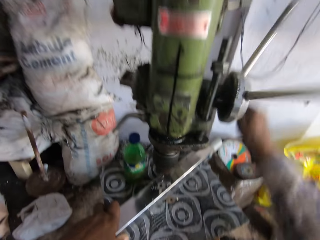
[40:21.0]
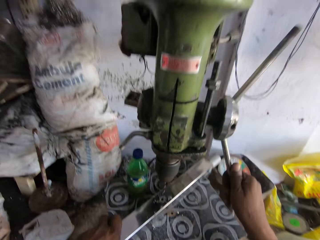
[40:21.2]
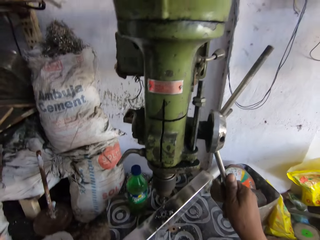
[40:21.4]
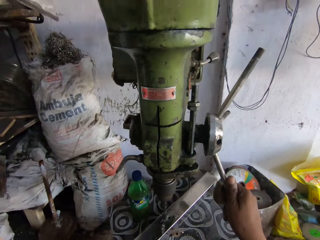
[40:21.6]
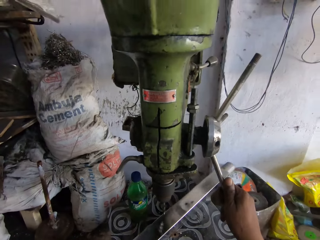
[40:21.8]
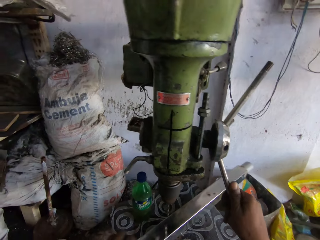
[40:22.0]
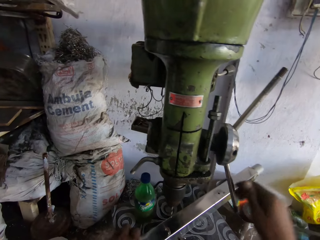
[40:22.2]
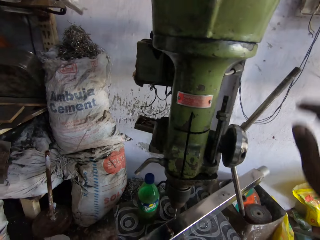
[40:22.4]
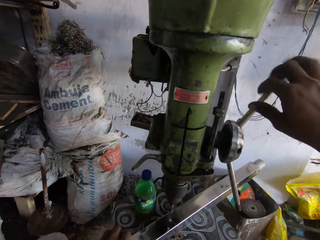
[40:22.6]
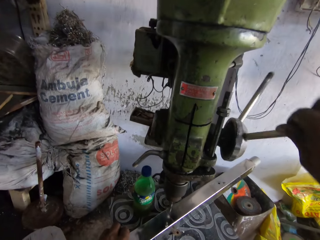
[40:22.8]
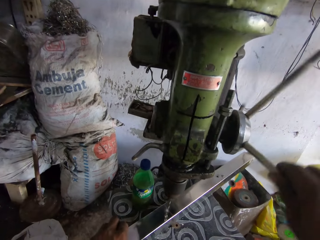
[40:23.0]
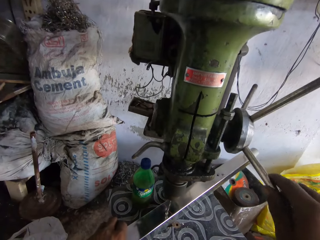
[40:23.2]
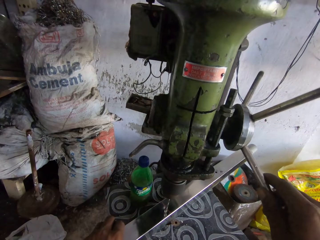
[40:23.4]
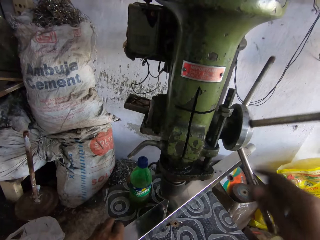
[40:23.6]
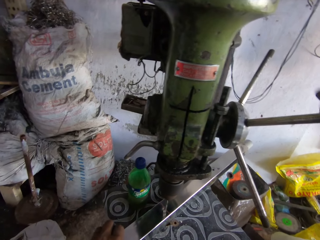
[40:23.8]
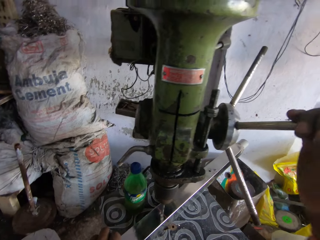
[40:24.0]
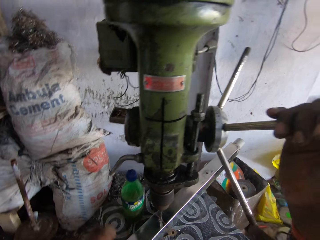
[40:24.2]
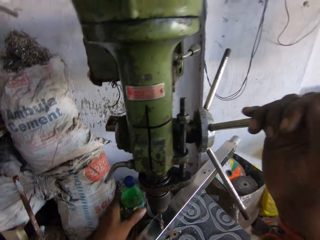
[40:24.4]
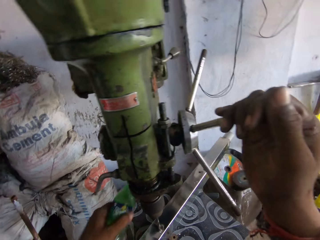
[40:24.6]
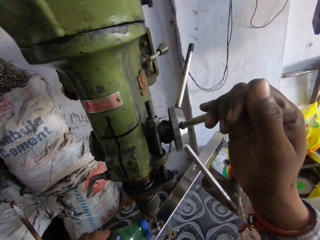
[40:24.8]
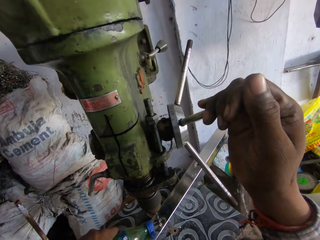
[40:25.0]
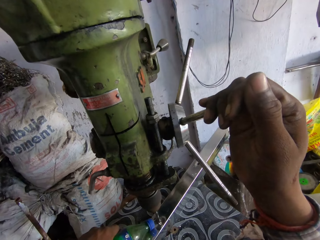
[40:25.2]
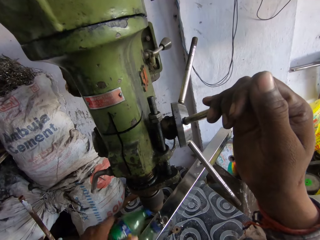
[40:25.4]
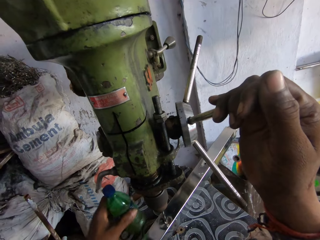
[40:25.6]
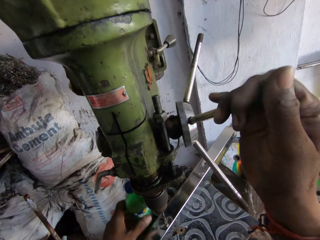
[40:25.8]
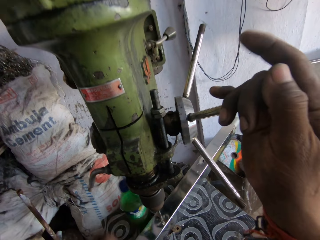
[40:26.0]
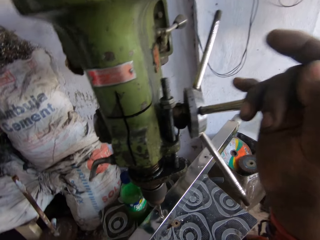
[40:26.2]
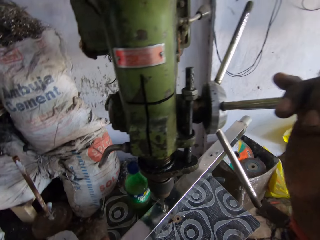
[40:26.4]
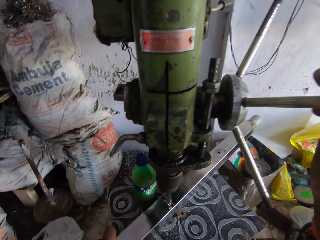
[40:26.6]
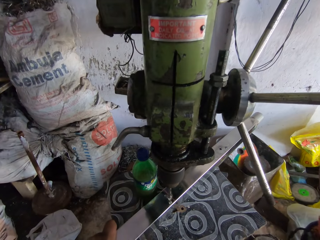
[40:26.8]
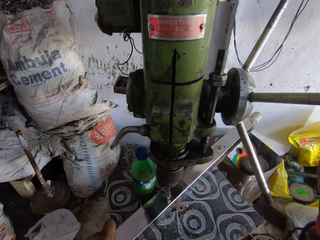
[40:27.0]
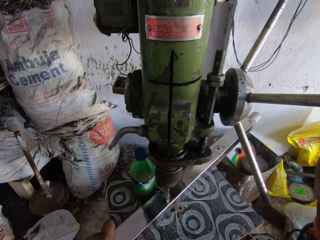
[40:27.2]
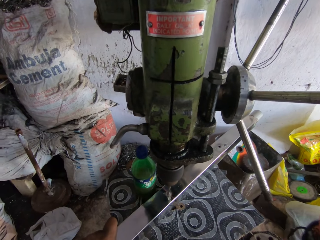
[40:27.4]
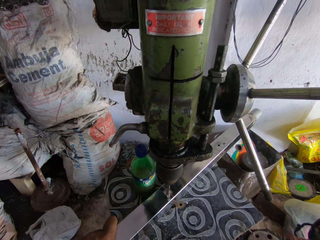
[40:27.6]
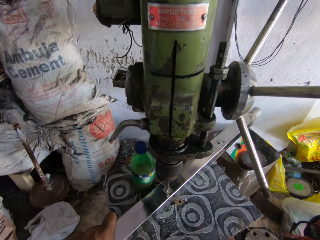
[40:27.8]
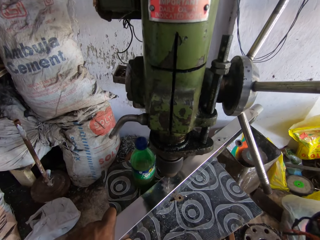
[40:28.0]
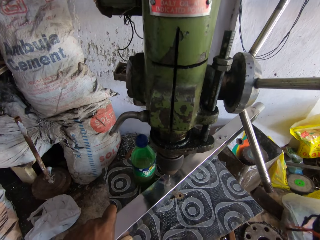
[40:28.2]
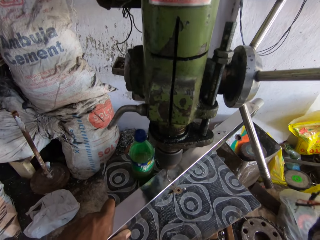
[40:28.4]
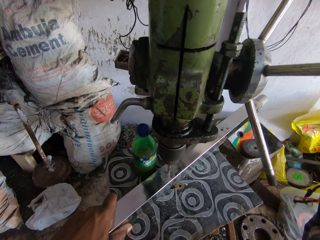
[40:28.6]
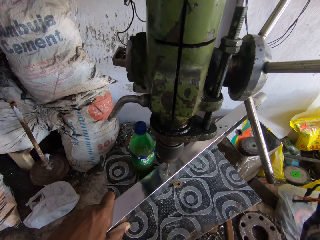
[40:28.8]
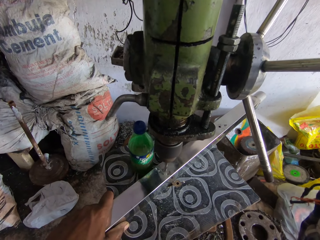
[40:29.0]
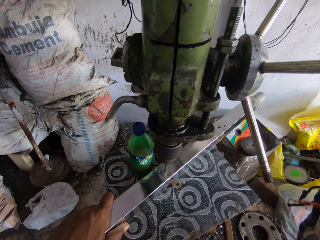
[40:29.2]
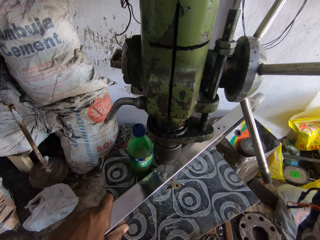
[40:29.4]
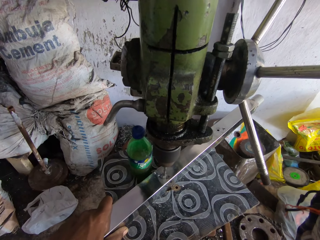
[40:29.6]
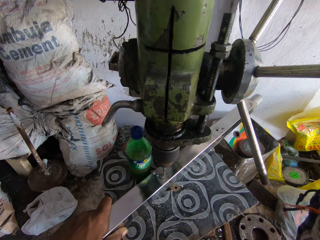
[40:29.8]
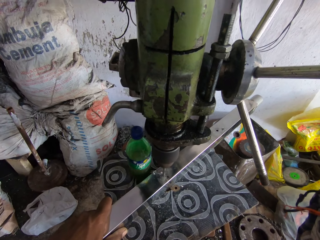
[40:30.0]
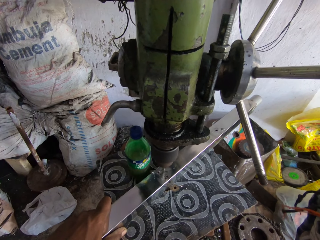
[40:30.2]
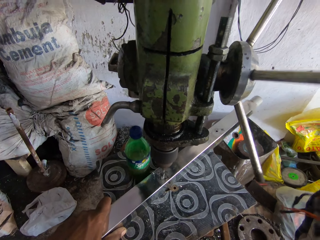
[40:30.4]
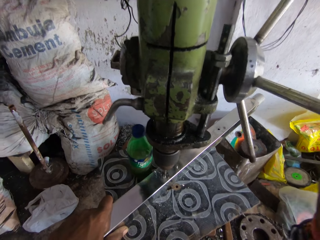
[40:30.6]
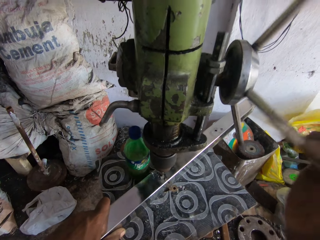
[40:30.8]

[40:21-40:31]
The camera wearer adjusts the driller. They adjust the metal. They drill the hole on the metal. They pour water on the metal. They drill the hole on the metal.

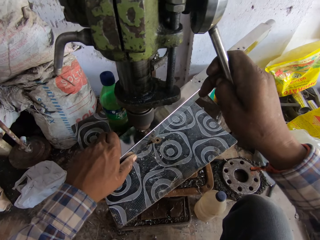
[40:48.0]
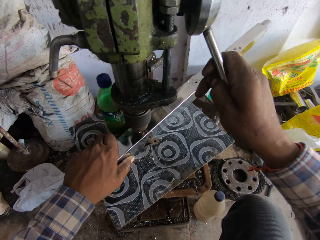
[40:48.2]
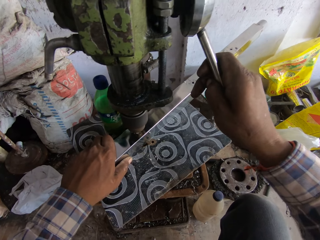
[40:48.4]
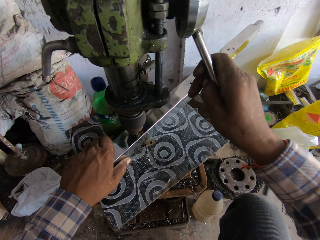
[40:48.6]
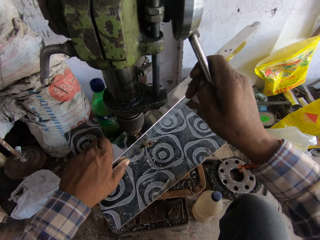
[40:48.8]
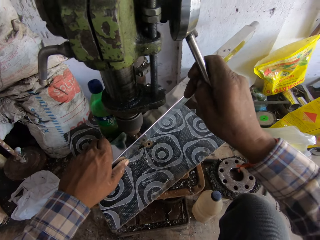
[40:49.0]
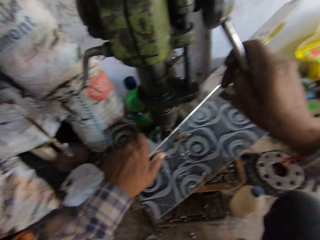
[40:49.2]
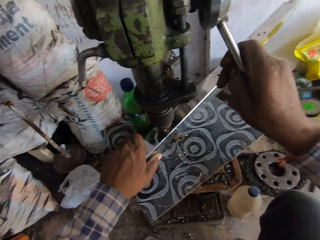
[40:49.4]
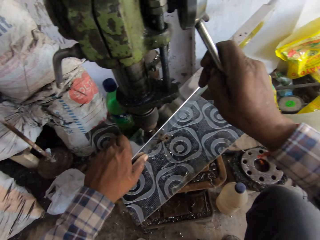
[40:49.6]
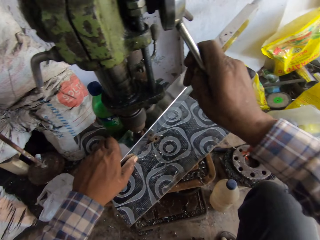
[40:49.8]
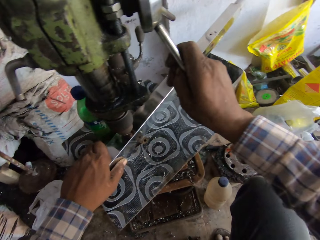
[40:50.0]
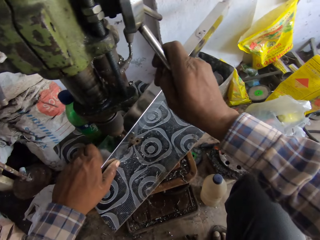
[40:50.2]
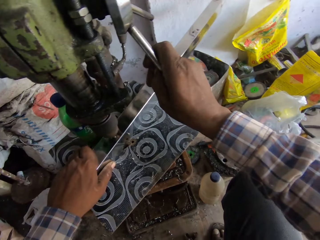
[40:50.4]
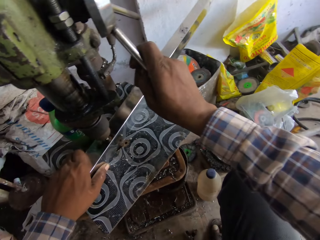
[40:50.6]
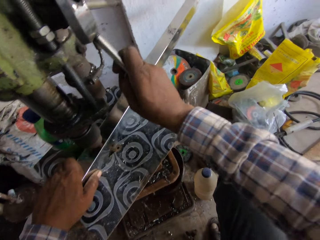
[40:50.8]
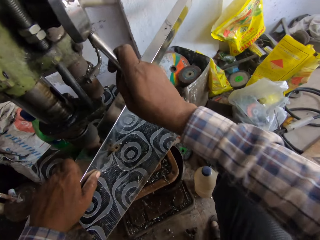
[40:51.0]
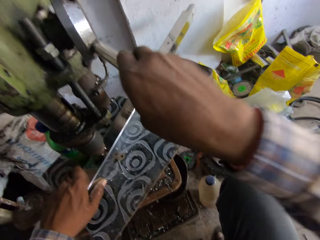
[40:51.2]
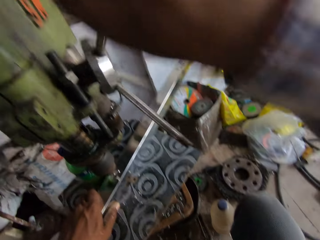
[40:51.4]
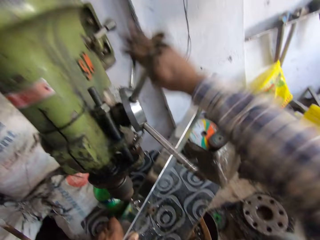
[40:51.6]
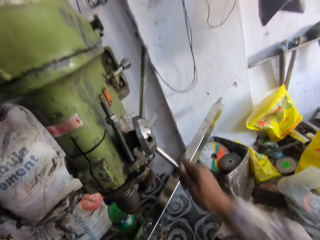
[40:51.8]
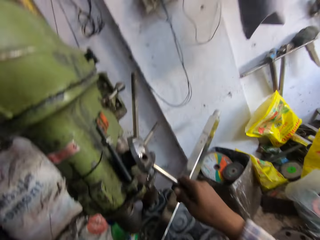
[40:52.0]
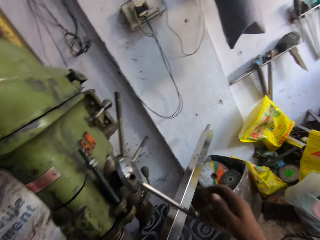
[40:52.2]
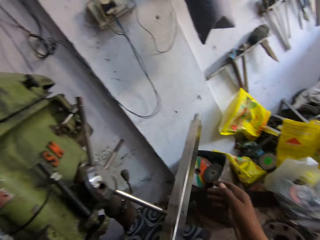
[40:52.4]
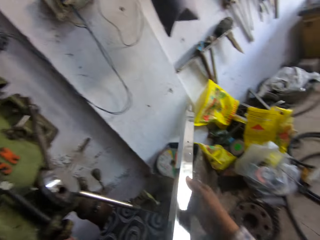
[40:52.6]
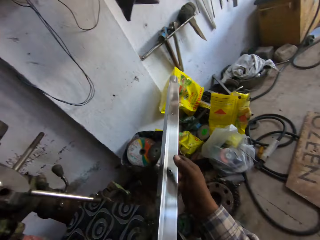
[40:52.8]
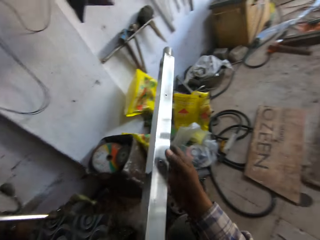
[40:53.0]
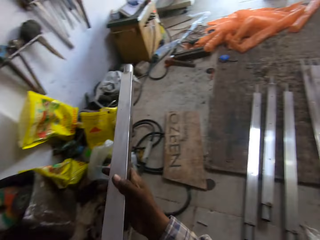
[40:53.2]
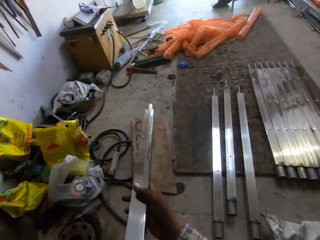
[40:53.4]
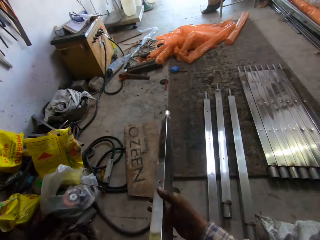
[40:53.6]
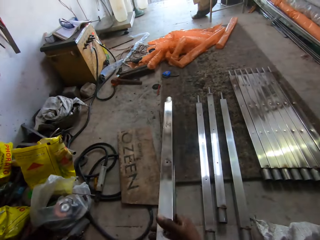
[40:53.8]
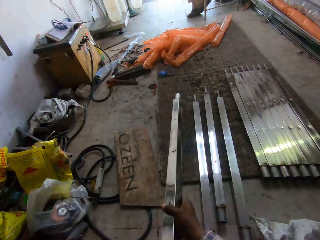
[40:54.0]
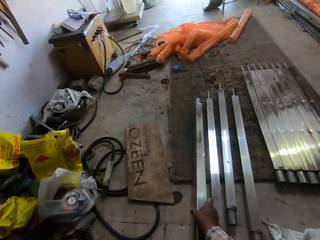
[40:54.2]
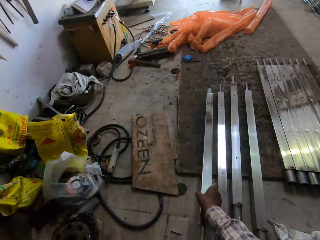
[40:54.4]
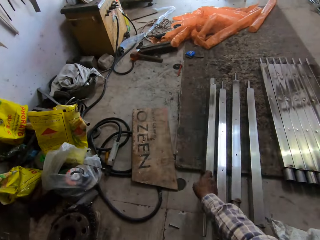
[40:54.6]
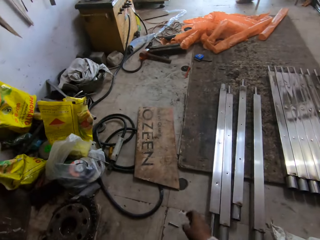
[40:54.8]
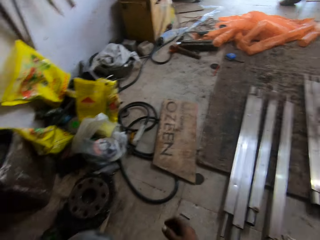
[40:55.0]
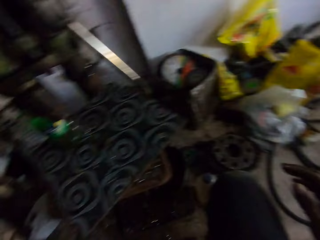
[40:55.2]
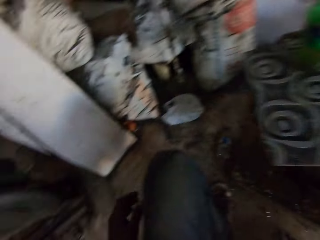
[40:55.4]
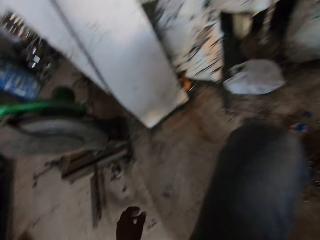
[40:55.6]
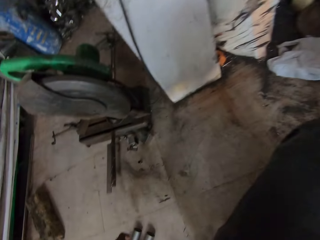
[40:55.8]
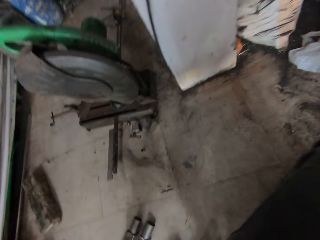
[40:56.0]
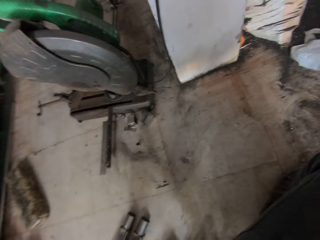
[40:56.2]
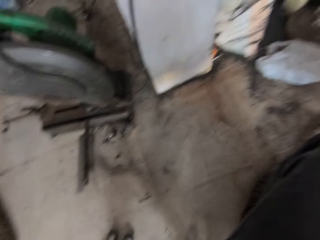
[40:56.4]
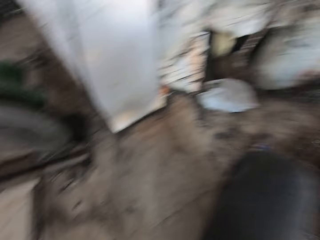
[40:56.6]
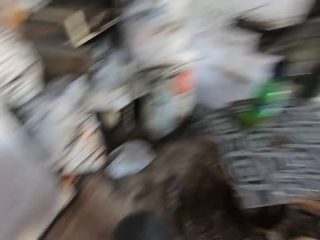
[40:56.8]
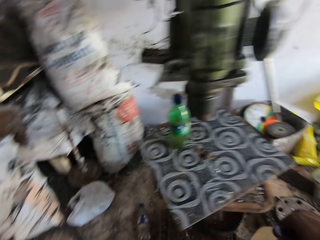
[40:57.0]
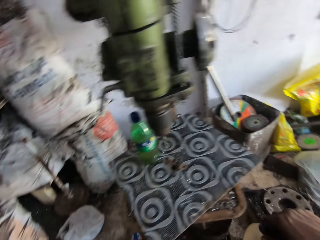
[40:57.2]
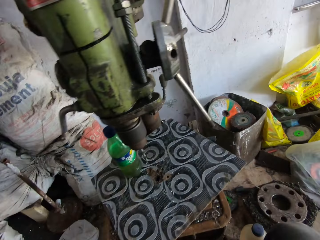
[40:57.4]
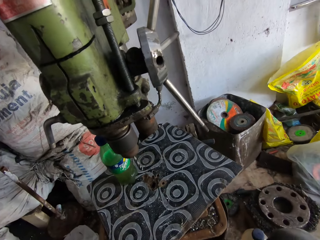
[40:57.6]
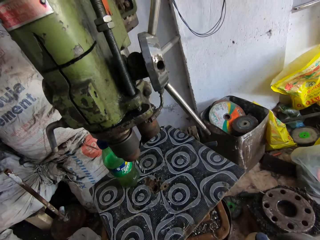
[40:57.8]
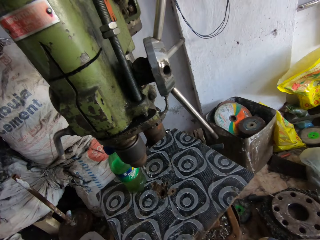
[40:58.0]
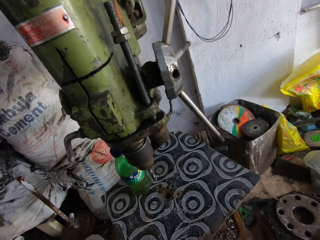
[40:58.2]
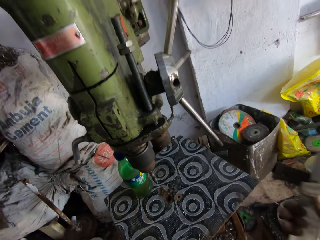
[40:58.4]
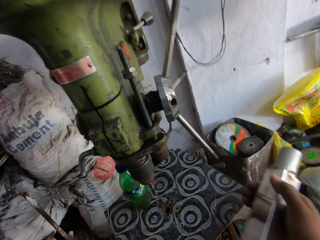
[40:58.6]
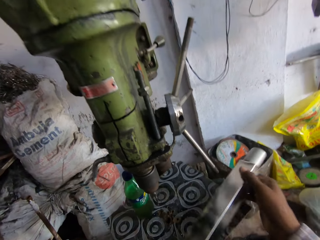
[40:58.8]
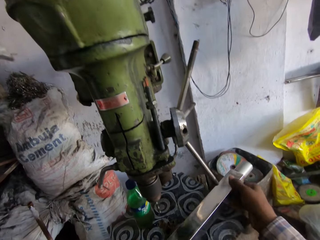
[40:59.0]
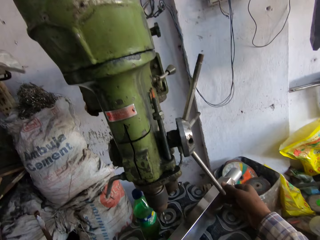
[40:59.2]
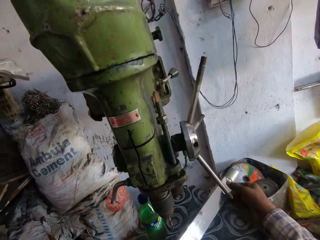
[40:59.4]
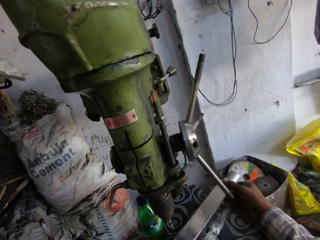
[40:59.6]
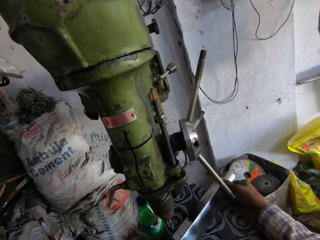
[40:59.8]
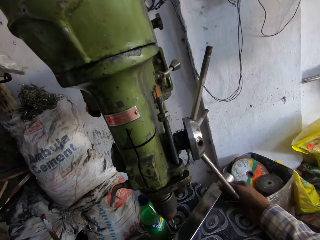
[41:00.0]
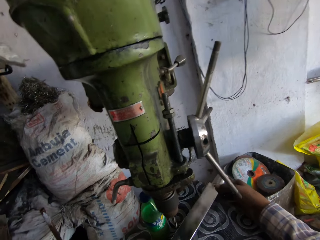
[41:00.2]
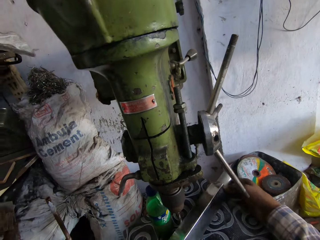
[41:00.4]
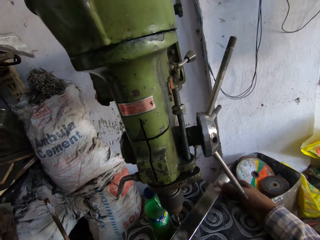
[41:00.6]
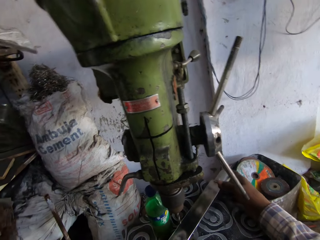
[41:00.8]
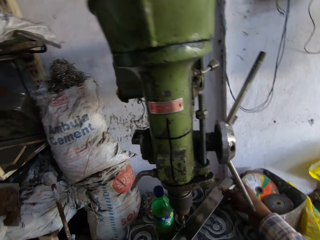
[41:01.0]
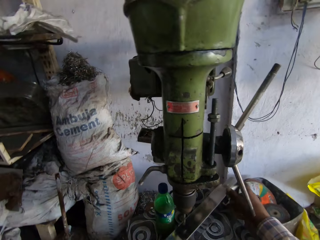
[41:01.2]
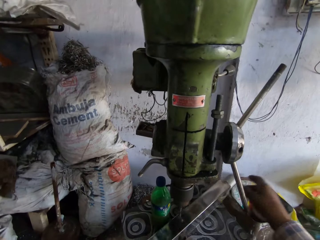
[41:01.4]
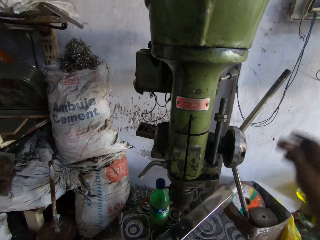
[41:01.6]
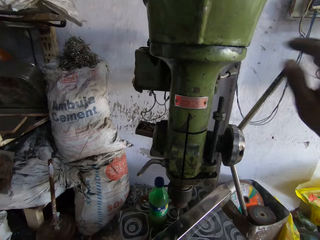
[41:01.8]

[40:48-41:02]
The camera wearer exerts pressure on the drill press handle with the right hand. They rotate the drill press handle with the right hand. They hold a steel rod or metal with both hands. They move around in the workshop. They place the steel rod on the floor. They look around in the workshop. They turn to the other side. They hold the steel rod with both hands. They turn the steel rod on the drill press with both hands. They put the metal on the drill machine.
